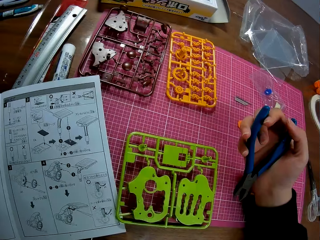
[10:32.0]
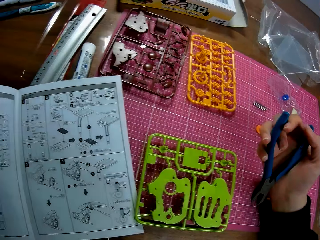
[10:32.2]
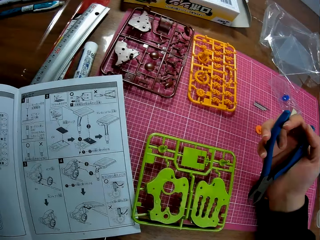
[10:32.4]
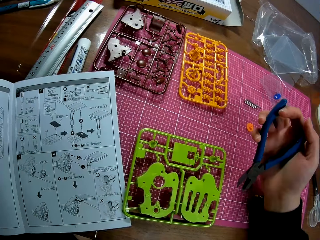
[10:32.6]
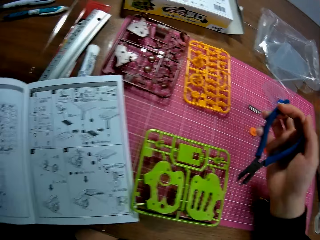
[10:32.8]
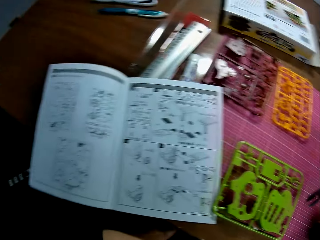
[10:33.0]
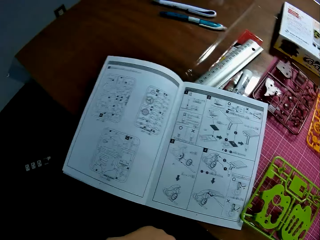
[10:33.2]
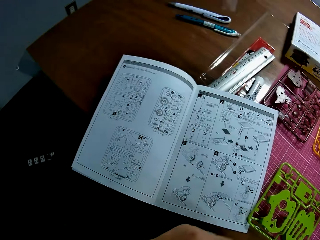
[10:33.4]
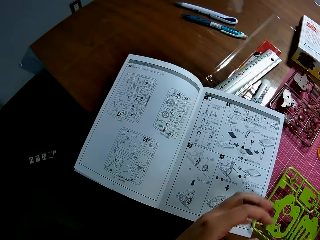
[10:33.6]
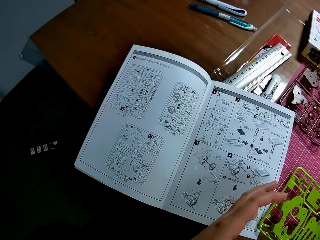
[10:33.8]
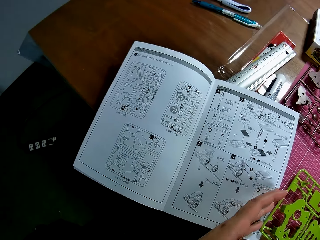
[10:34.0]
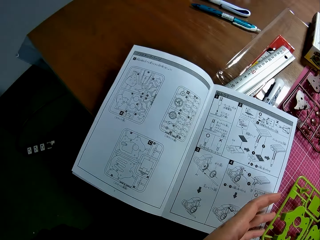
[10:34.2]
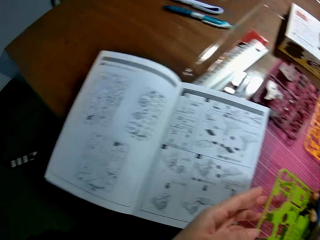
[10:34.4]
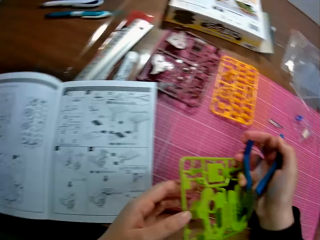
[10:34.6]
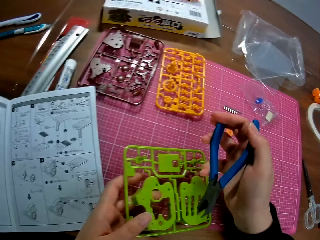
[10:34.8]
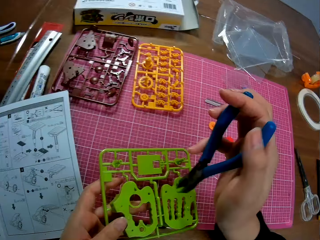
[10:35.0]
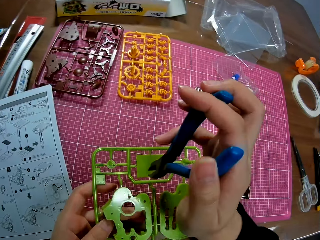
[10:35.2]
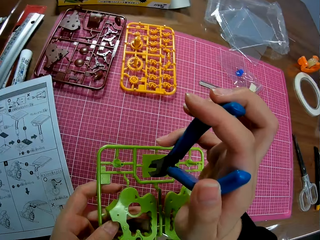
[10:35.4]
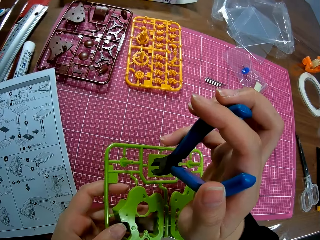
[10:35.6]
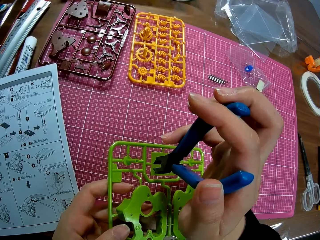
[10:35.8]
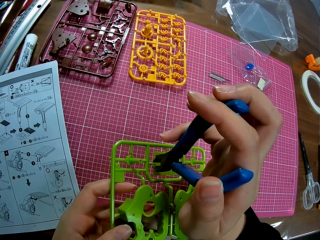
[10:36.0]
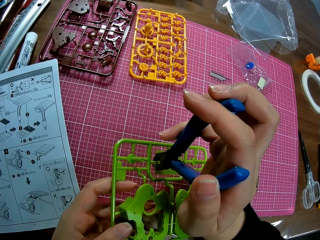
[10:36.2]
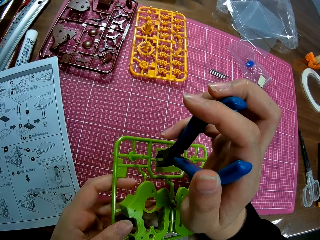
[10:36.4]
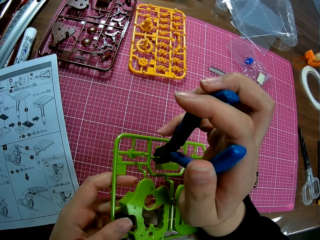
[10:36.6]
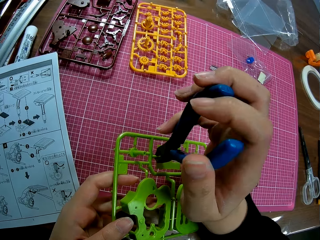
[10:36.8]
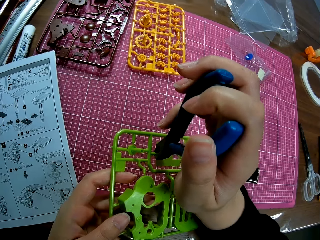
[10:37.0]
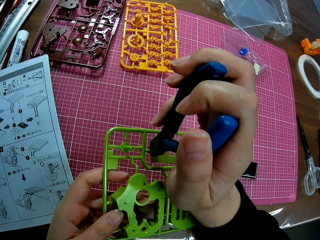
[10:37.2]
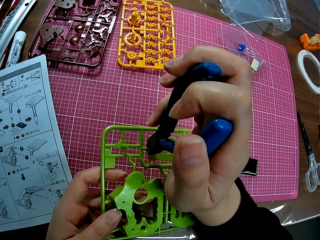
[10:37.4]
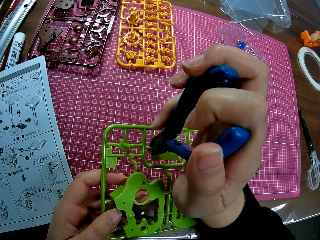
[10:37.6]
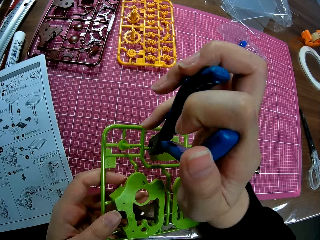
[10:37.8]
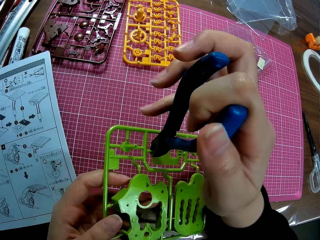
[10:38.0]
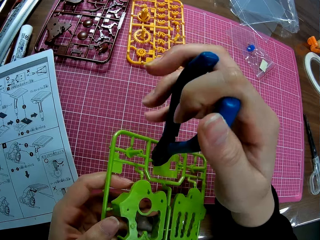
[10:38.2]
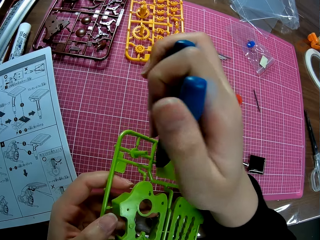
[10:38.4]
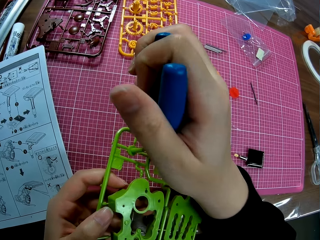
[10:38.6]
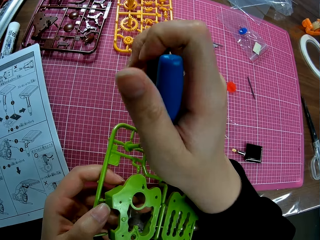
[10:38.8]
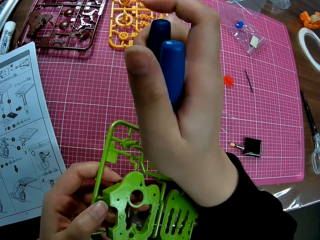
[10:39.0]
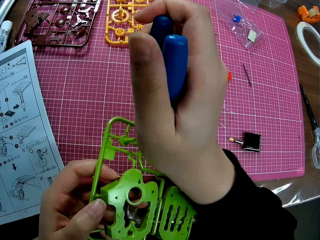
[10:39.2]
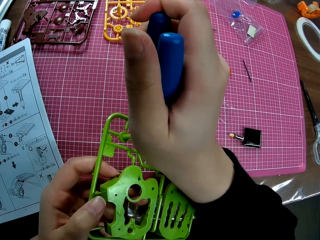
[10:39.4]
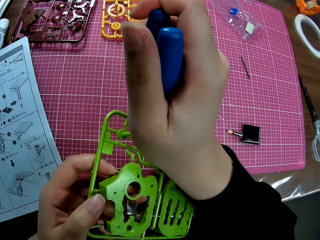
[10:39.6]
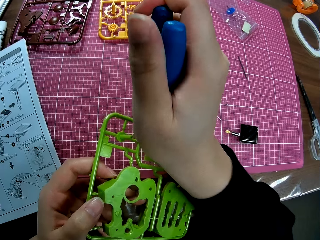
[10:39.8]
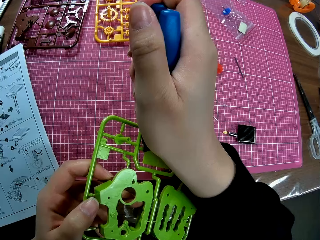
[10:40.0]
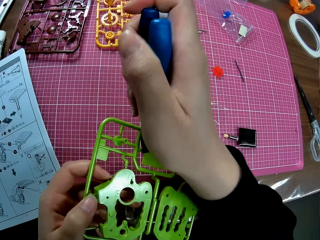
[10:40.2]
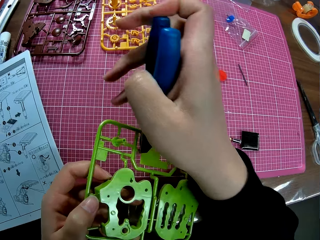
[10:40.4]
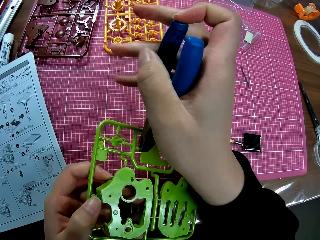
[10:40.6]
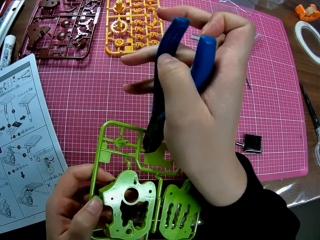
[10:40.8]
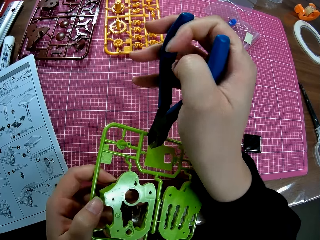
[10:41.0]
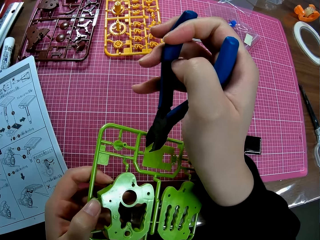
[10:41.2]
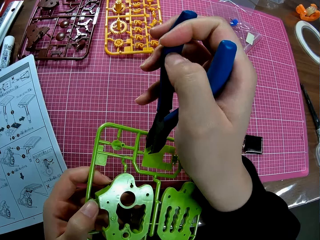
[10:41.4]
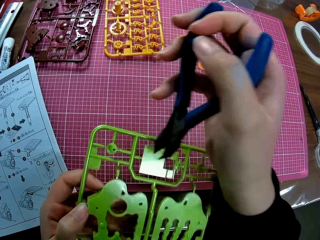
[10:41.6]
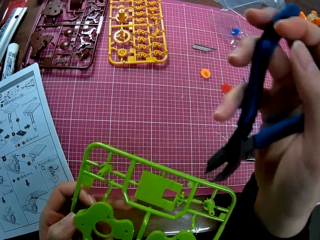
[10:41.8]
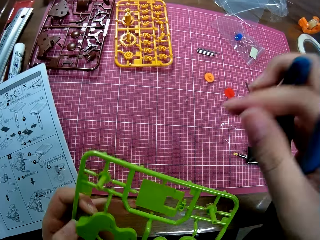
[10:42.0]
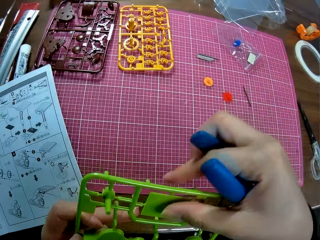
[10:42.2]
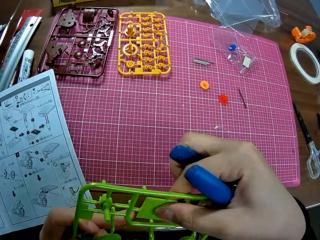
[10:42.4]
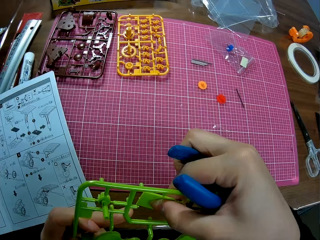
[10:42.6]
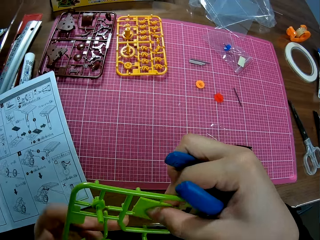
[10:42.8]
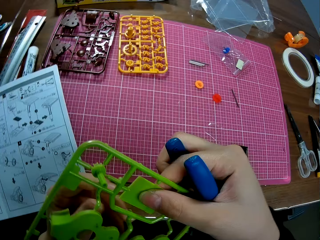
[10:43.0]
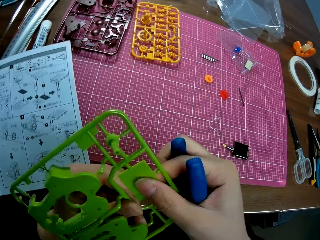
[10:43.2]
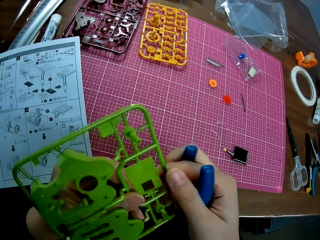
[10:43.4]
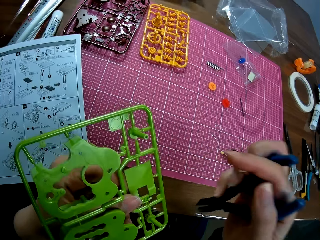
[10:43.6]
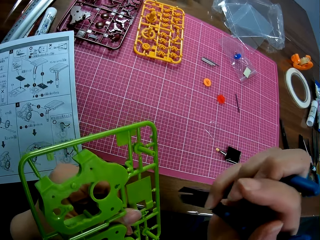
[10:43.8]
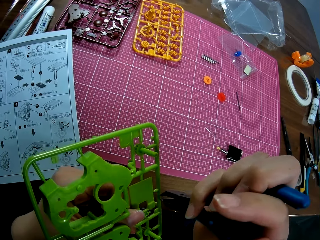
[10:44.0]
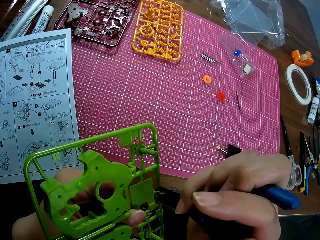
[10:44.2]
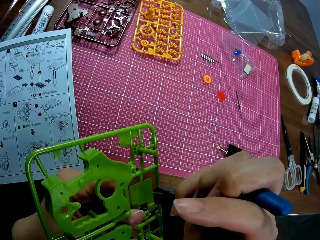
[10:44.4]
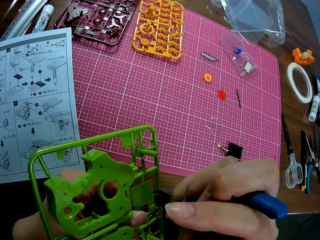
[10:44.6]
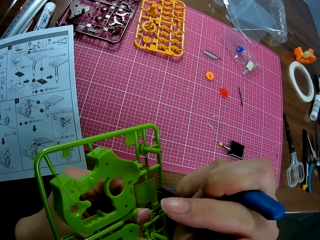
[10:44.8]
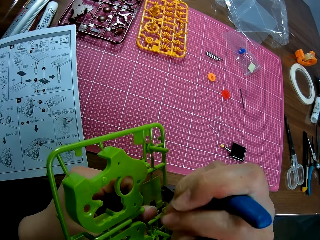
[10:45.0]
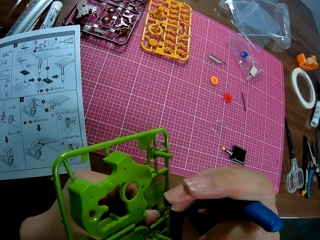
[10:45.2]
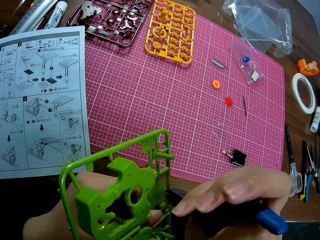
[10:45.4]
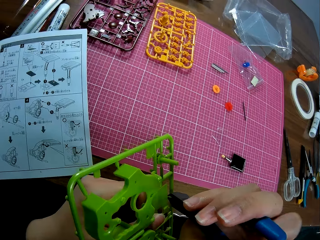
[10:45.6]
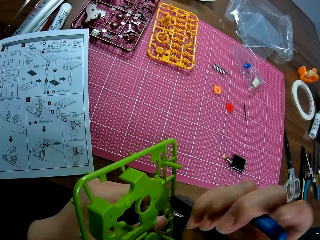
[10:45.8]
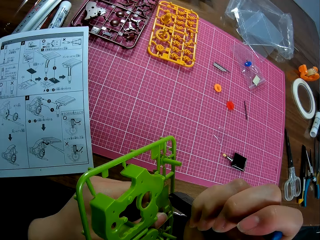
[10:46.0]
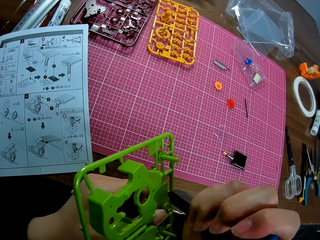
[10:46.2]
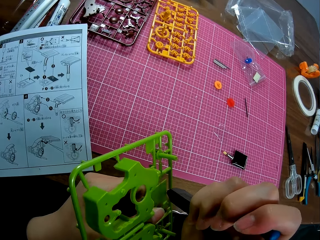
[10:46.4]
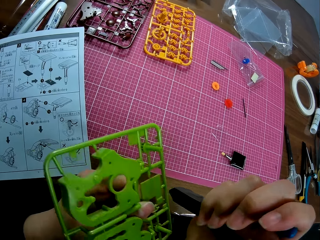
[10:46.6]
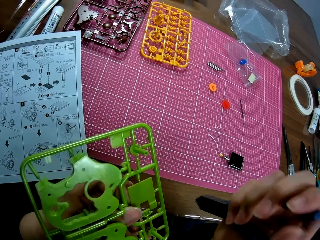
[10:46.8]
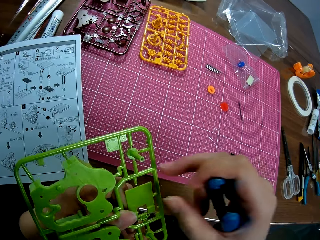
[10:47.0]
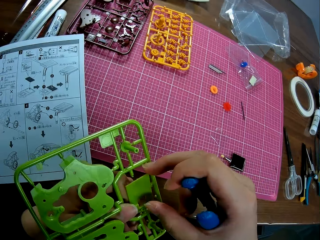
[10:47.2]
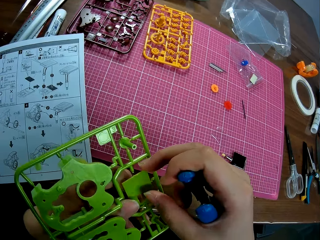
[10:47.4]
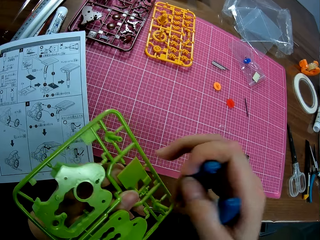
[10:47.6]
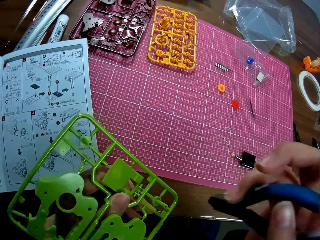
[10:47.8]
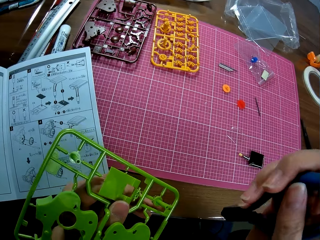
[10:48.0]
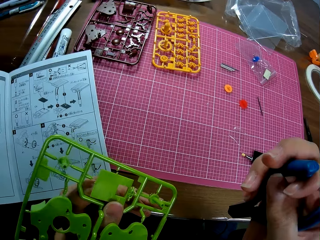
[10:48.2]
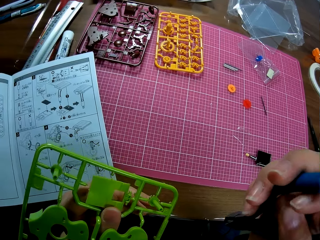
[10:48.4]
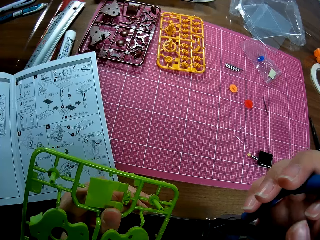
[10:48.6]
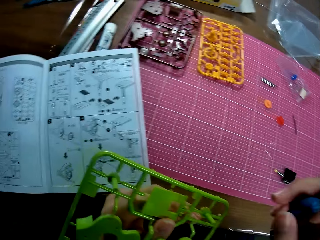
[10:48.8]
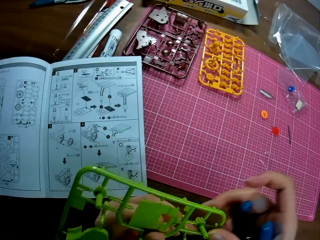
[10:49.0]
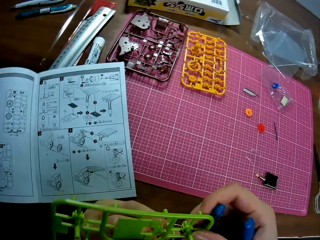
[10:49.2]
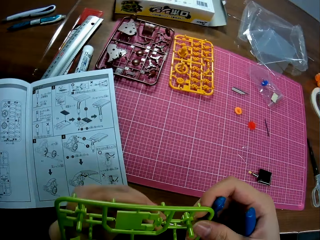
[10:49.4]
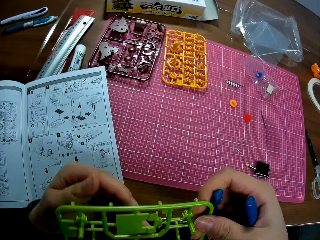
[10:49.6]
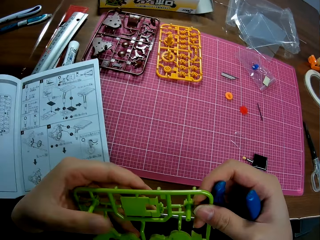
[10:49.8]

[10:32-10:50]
The camera wearer picks up the punch-out on the cutting mat with her left hand. She cuts out a piece from the punch-out with the wire cutter in her right hand. She grips the craft piece puzzle, dismantles the plastic craft piece and grips the plastic craft puzzle.

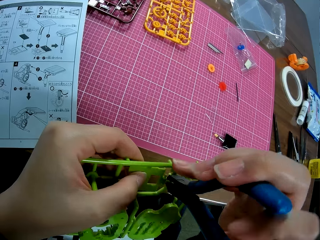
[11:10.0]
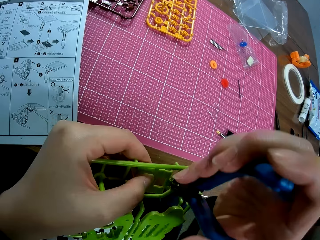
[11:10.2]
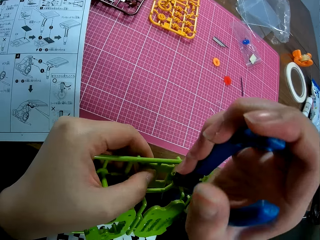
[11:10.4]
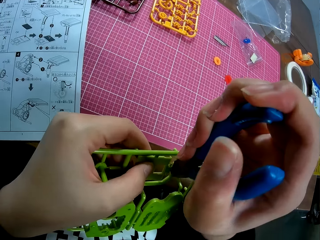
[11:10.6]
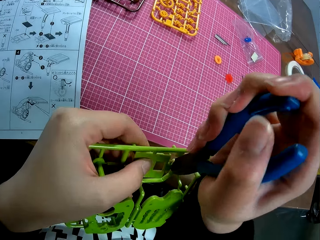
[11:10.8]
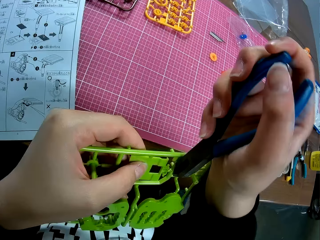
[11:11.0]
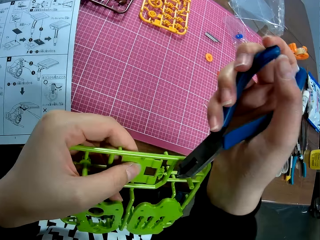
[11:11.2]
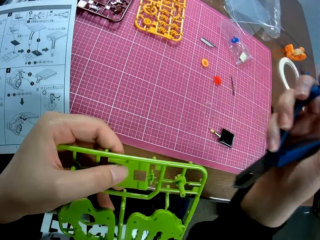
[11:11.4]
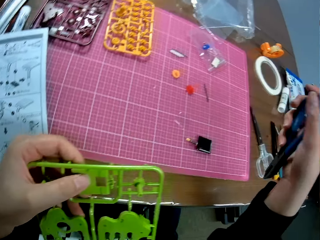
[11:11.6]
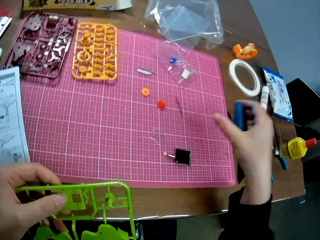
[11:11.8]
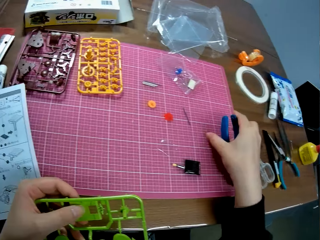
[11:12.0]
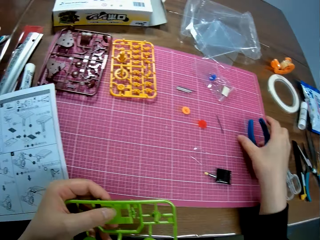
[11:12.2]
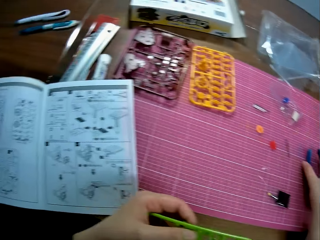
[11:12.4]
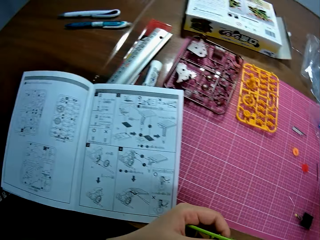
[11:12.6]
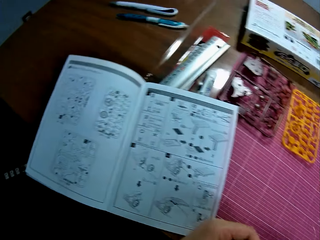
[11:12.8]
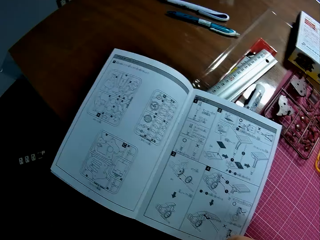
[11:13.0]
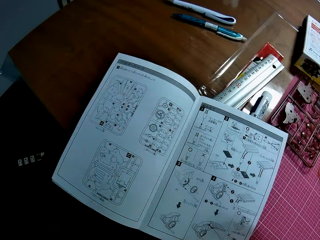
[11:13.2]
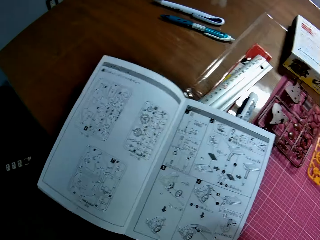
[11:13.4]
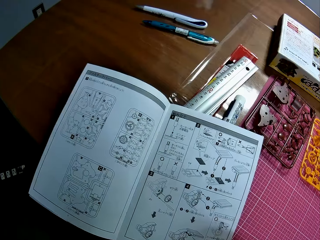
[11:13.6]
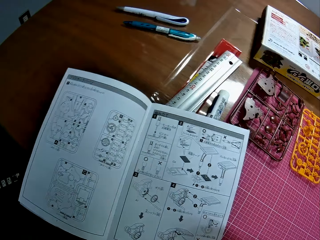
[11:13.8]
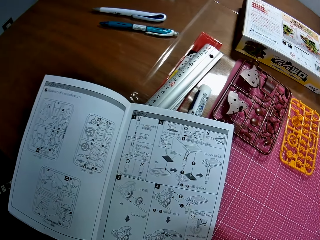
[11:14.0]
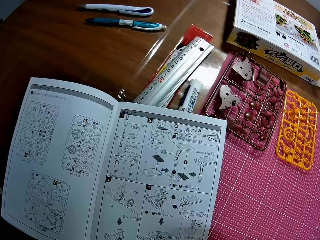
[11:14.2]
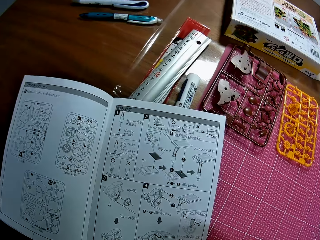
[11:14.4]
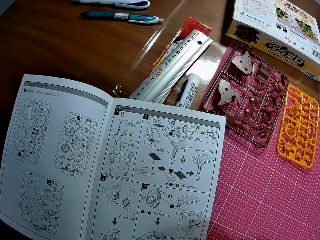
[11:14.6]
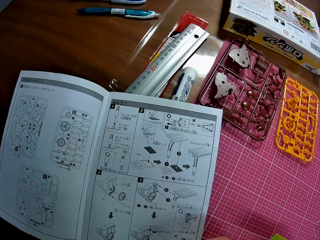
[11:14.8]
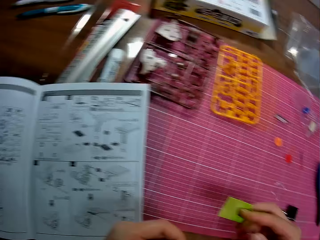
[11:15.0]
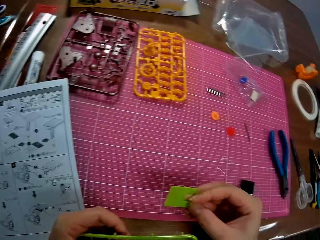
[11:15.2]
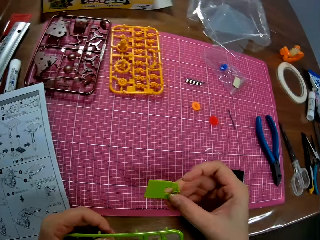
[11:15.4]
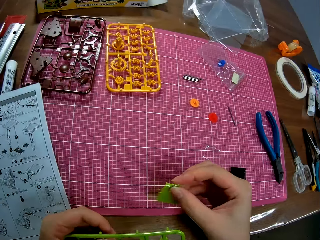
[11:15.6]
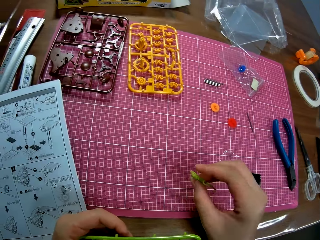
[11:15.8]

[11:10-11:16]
The camera wearer puts the wire cutter in her right hand on the cutting mat on the table. She removes the cutout piece from the punch-out with her right hand.
